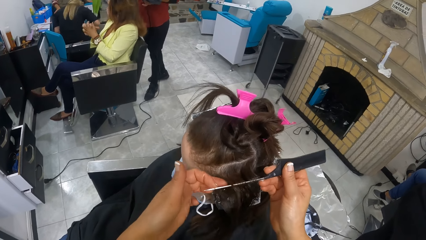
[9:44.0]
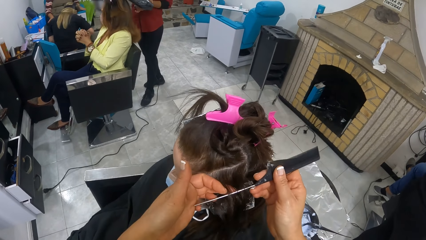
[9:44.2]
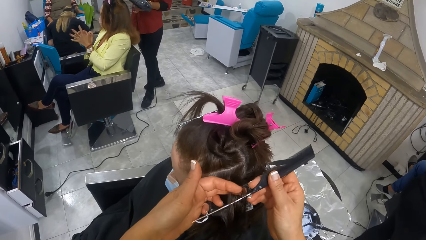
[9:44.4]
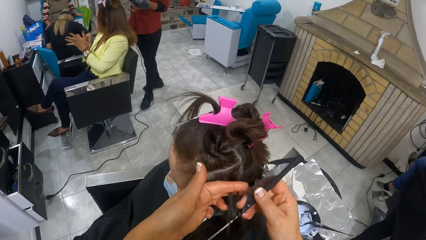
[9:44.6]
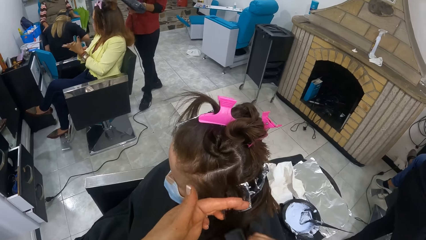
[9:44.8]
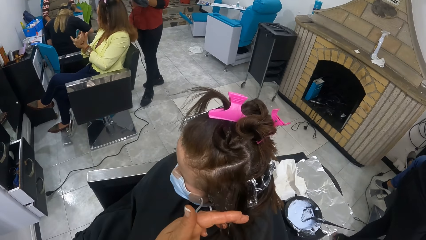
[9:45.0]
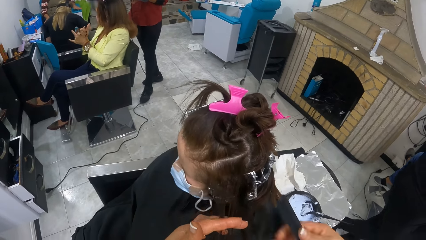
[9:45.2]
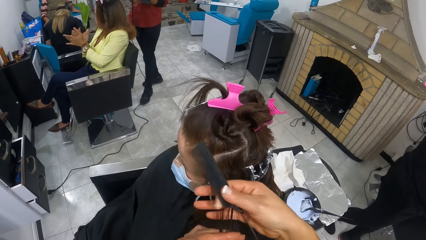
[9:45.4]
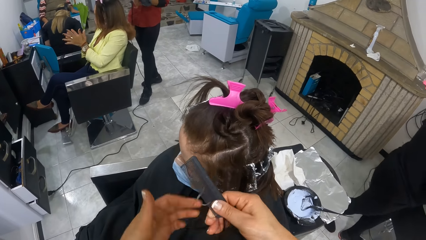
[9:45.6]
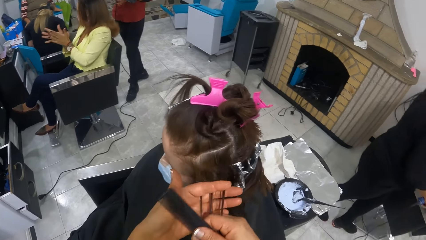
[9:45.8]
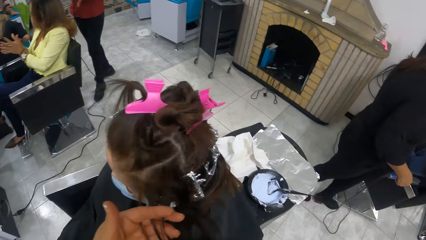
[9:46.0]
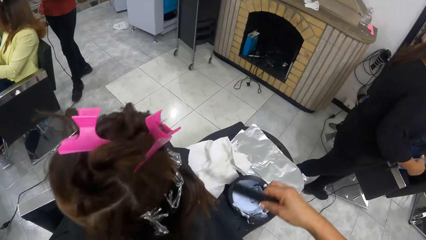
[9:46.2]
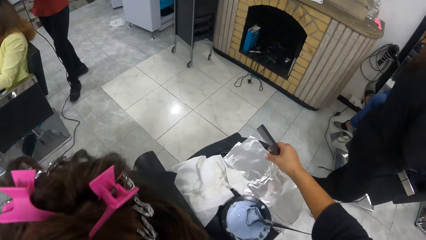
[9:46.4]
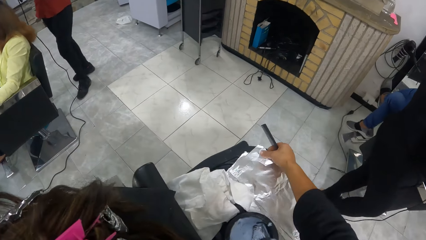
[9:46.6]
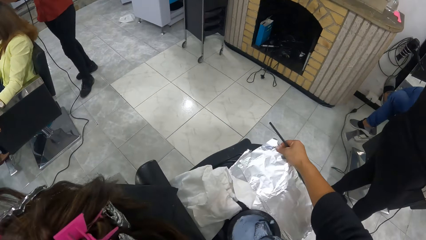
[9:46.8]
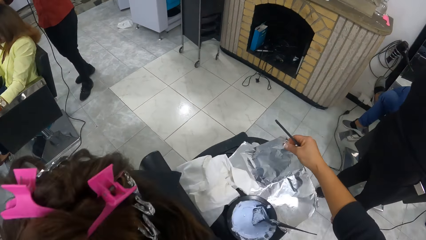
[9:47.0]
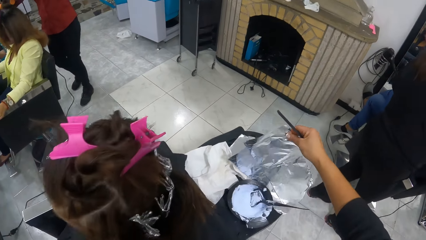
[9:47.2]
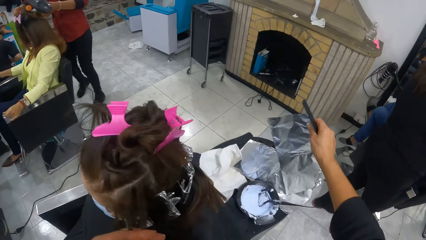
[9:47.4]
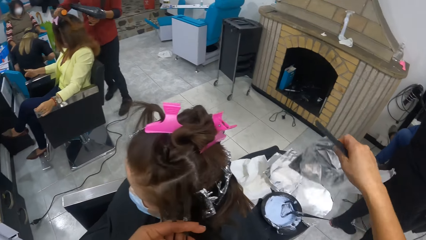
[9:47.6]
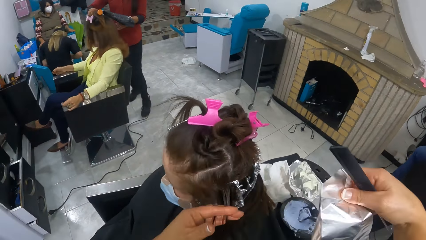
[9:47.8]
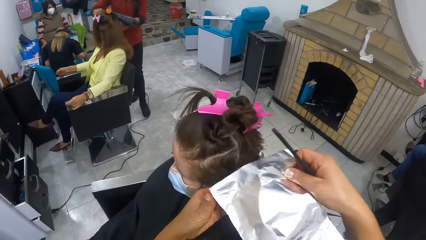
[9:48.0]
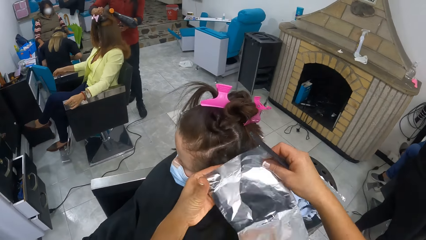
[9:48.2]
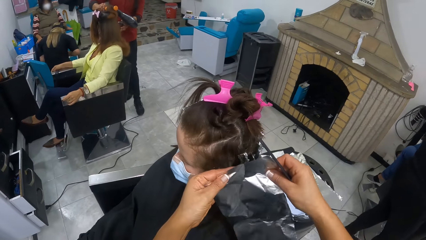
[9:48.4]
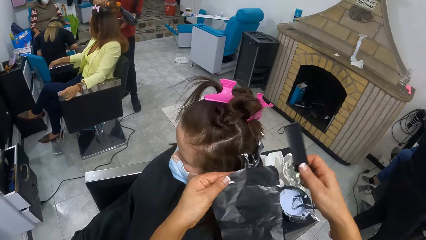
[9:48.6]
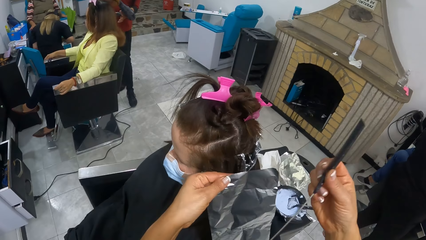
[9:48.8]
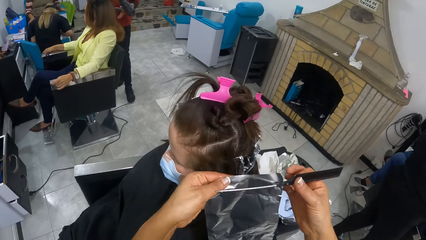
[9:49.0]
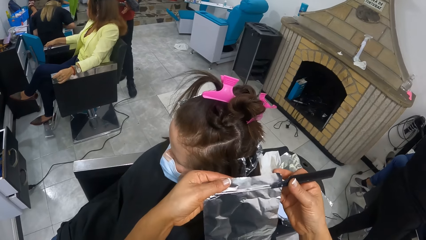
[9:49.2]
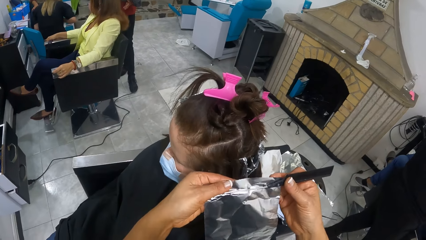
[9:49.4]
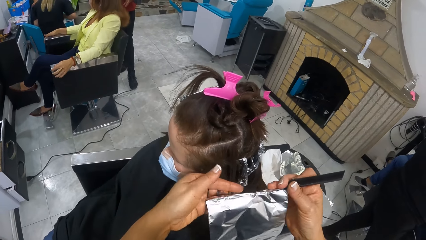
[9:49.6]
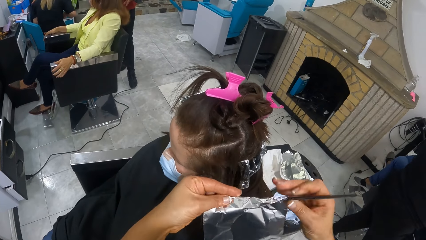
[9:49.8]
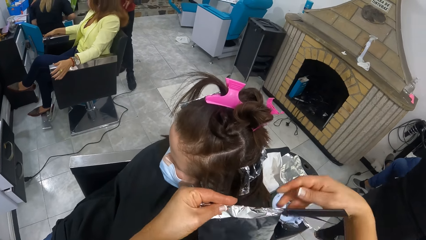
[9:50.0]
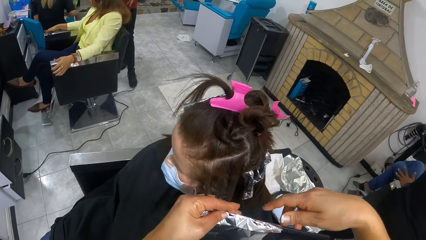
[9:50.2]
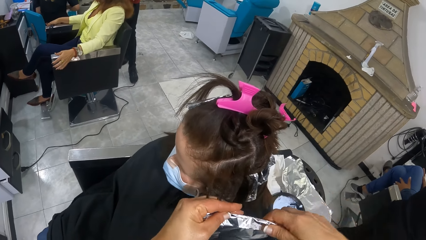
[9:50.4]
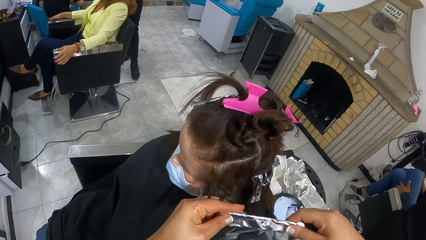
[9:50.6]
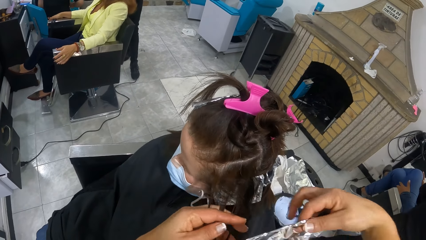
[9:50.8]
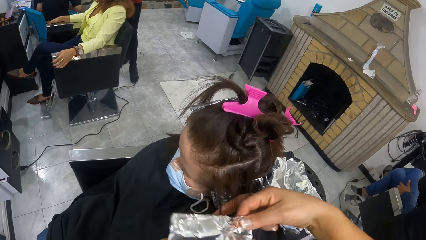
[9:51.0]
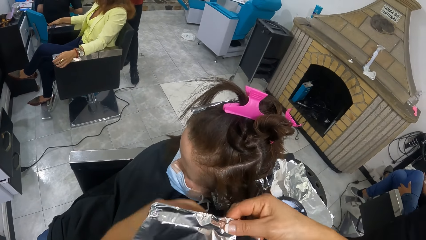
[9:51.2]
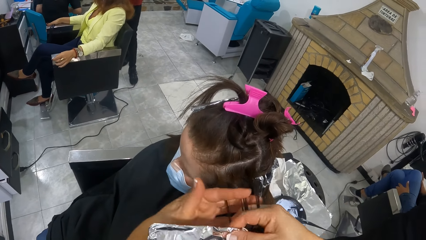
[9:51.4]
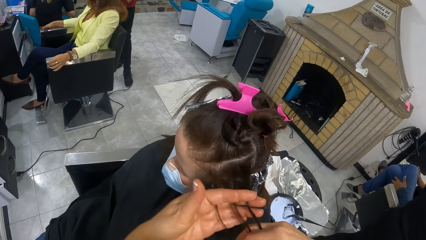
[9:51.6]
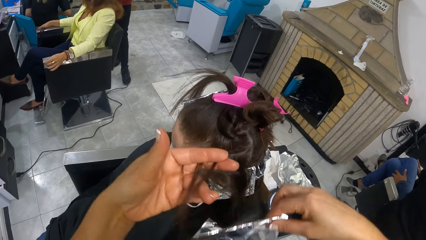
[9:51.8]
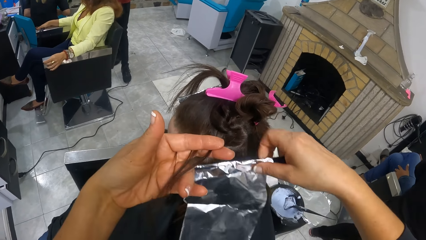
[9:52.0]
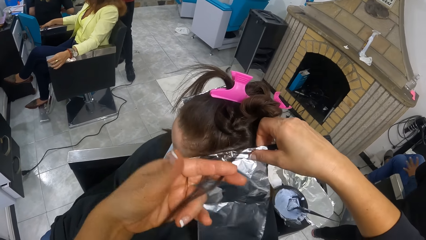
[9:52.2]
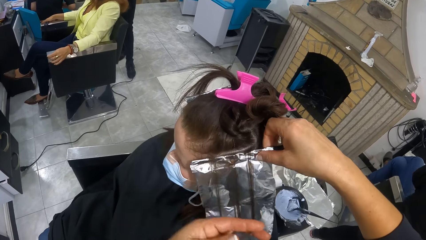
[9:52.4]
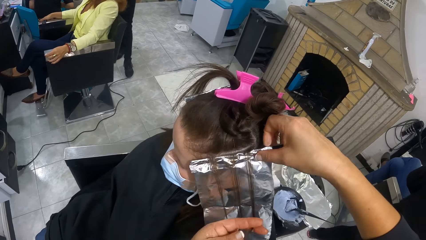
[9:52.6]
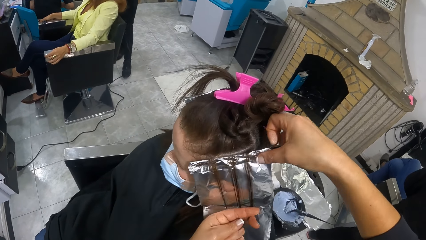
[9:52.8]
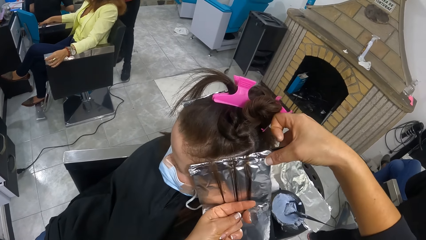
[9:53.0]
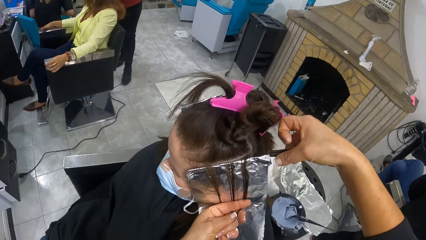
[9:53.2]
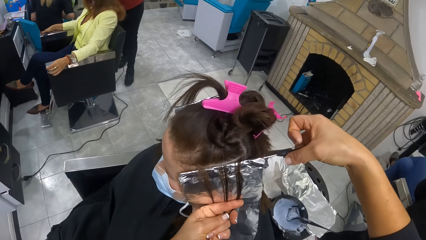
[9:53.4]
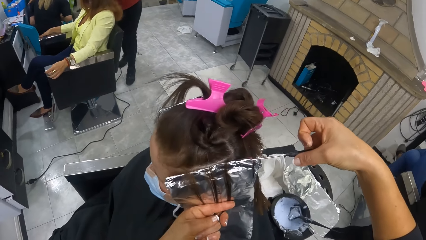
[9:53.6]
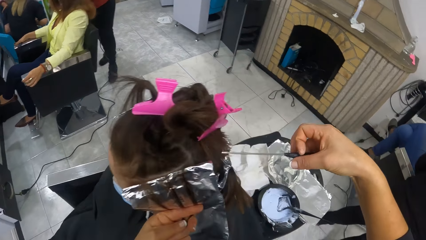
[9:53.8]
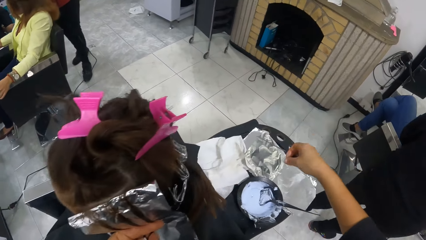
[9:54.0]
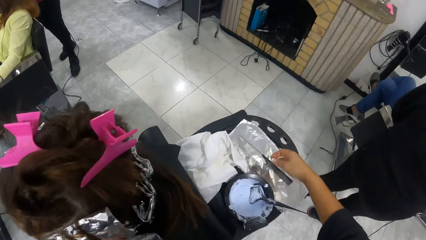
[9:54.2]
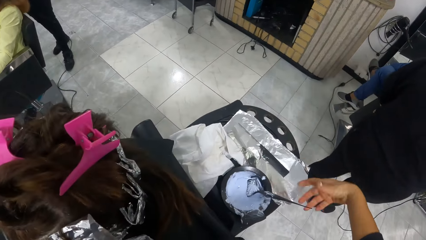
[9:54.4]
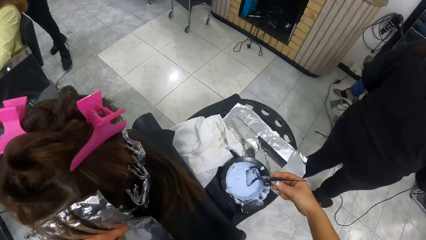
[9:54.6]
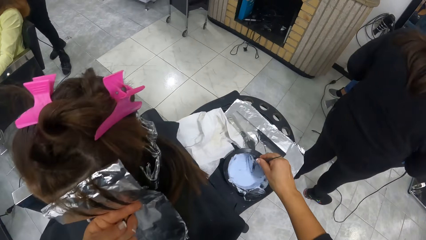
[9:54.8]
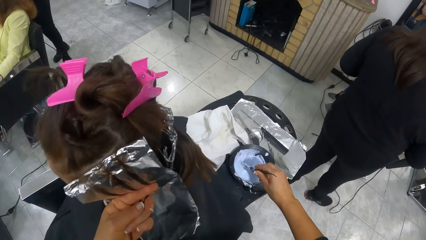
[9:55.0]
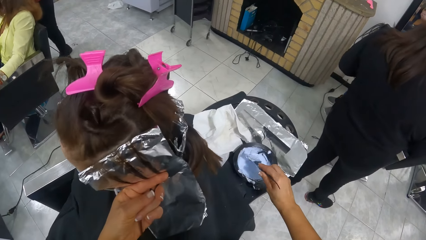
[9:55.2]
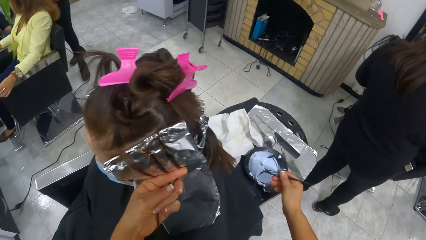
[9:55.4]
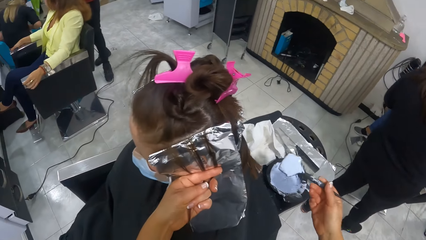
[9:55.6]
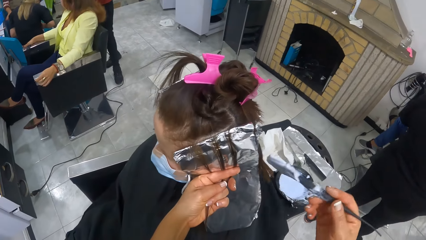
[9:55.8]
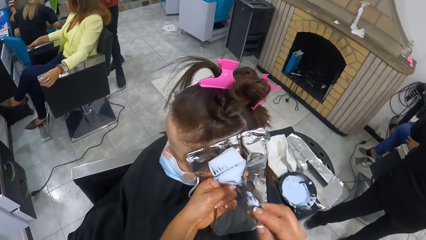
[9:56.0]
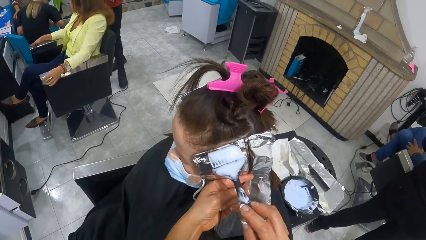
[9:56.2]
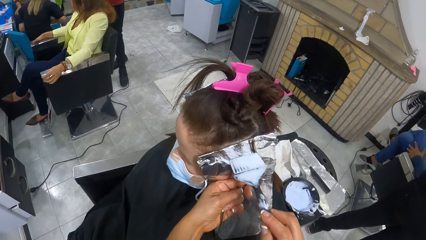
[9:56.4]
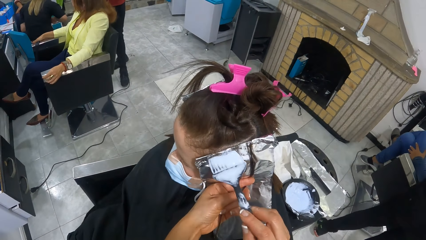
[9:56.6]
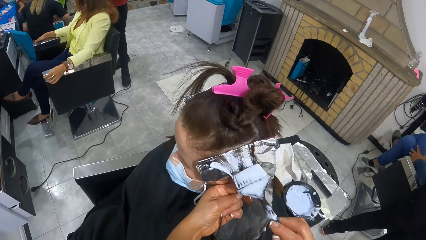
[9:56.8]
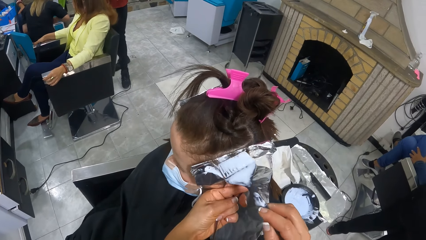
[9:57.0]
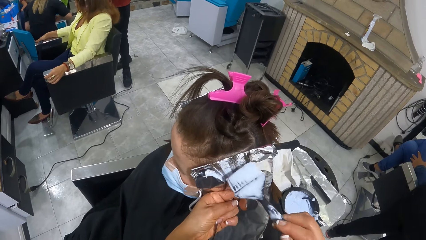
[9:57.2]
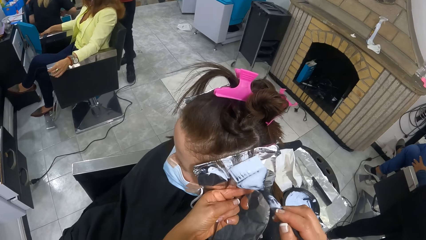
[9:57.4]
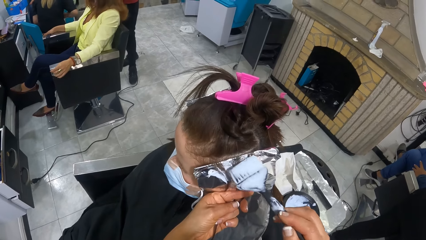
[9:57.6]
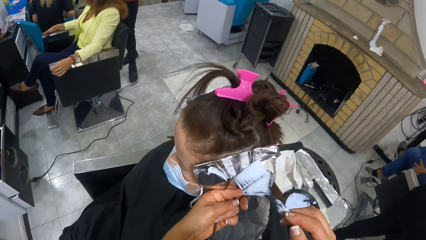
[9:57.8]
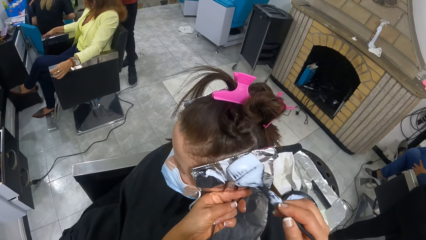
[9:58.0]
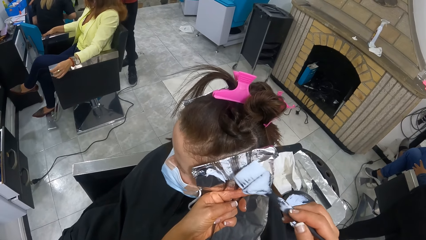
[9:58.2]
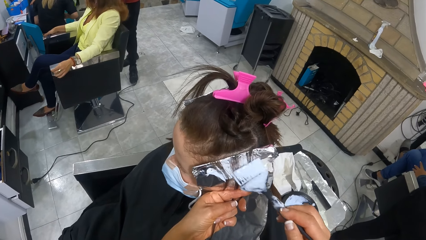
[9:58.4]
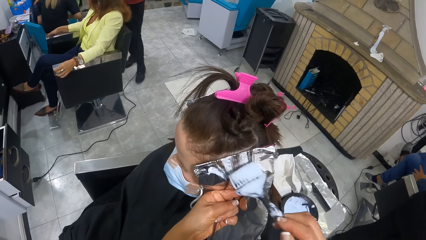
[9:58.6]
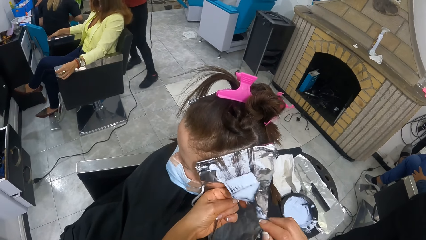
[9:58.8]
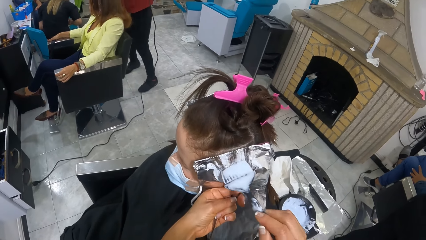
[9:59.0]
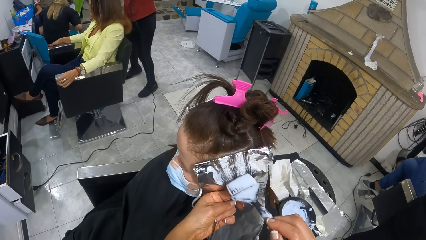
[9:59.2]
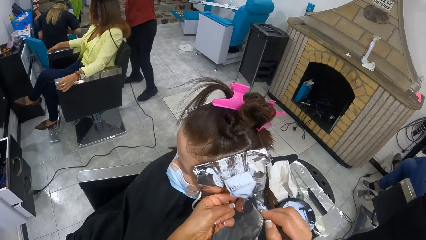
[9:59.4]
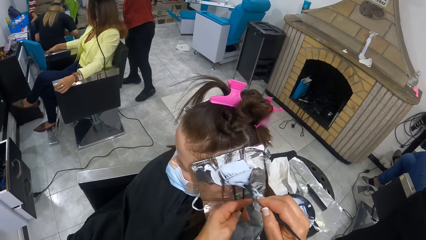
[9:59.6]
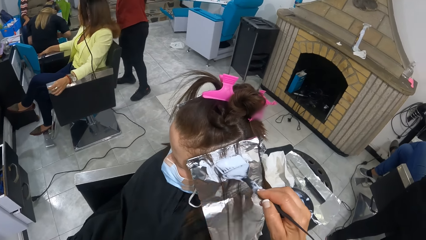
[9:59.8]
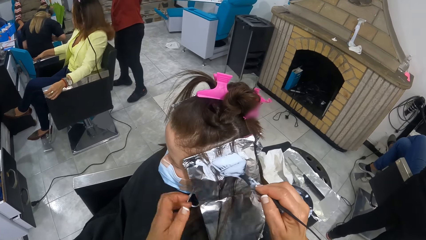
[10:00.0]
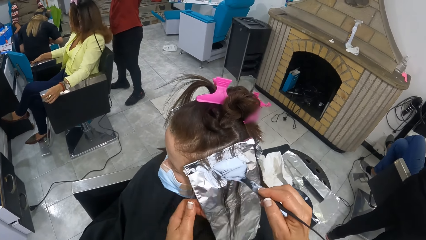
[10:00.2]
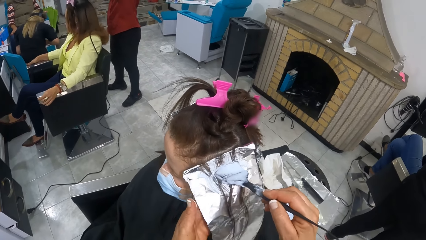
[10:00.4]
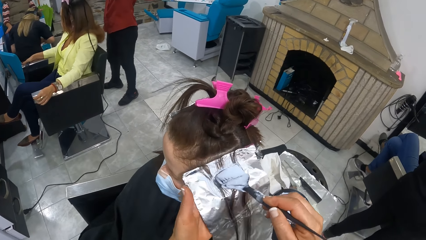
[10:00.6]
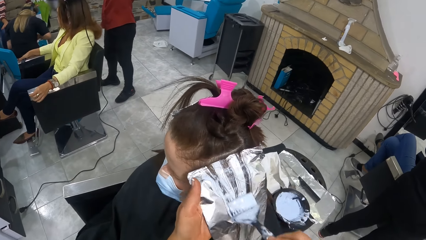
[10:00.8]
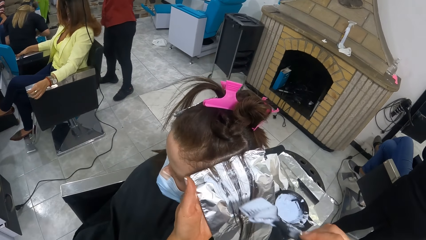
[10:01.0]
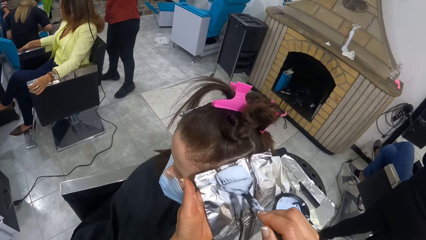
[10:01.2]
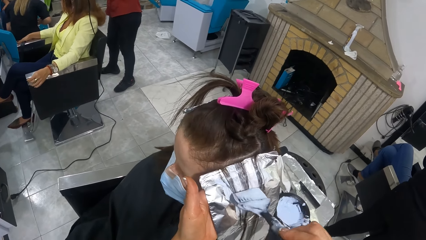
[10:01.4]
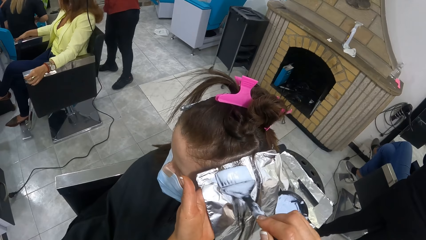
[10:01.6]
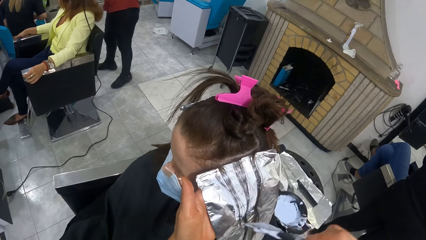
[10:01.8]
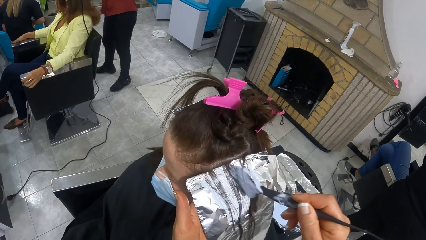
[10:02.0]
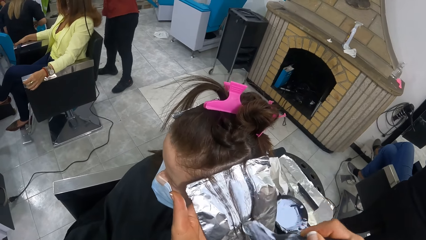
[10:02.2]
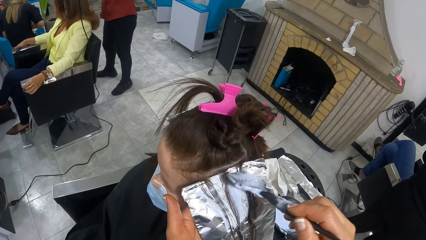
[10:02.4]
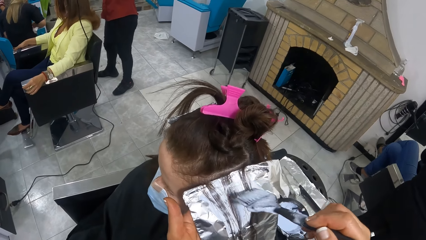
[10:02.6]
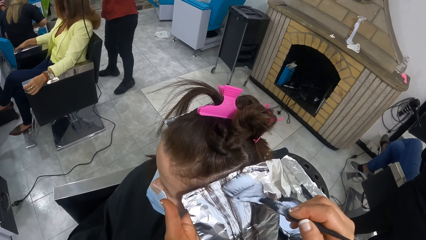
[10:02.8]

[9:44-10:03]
The camera wearer picks up a foil paper from the table with her right hand. She passes the foil paper from her right hand to her left hand. She aligns the paper with the hair. She places the comb in her right hand on the foil paper and folds the foil paper around the comb with both hands. She holds the foil paper with her right hand. She places the foil paper in her right hand under the hair in her left hand. She pulls the comb out of the foil paper with her right hand. She places the comb on the table with her right hand. She picks the relaxer comb from inside the relaxer container with her right hand. She applies the relaxer on the woman's hair with the relaxer comb in her right hand.
